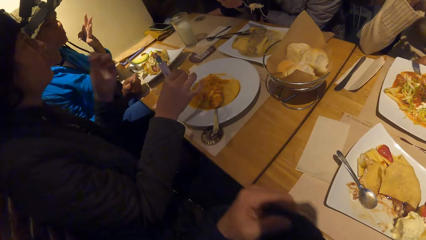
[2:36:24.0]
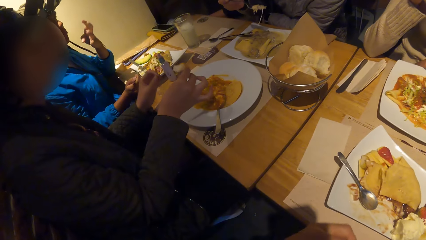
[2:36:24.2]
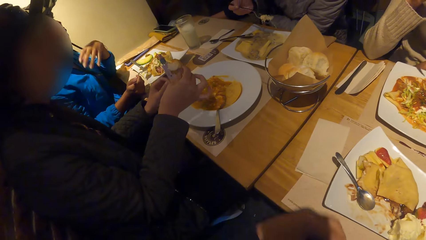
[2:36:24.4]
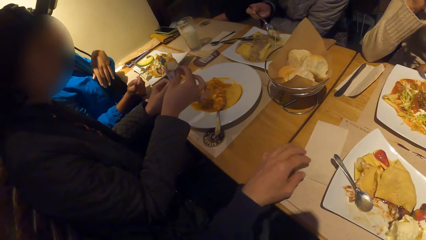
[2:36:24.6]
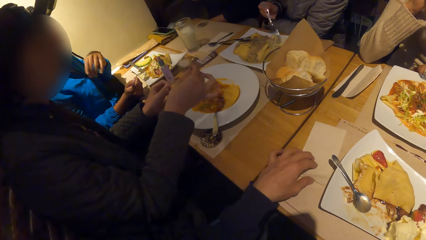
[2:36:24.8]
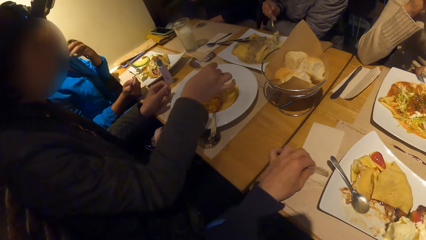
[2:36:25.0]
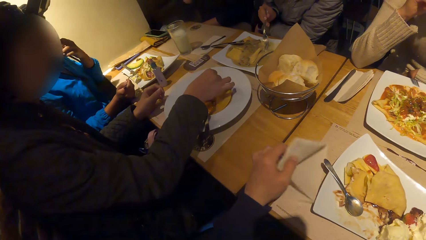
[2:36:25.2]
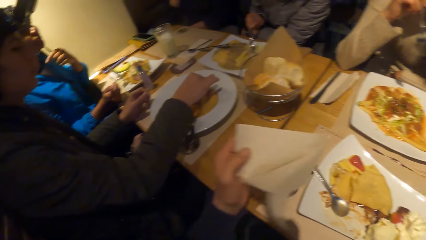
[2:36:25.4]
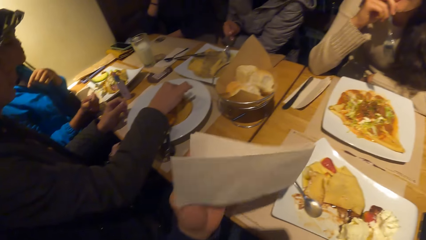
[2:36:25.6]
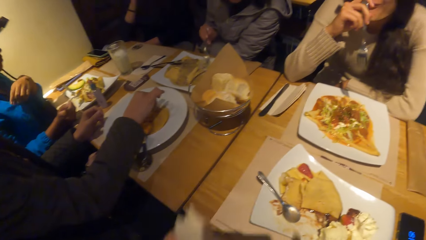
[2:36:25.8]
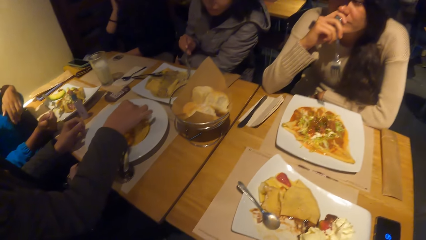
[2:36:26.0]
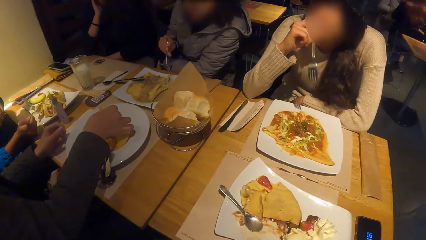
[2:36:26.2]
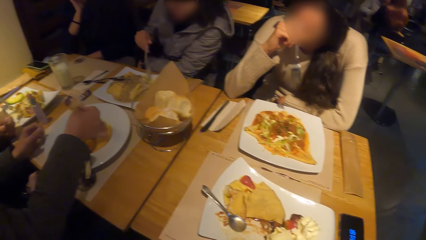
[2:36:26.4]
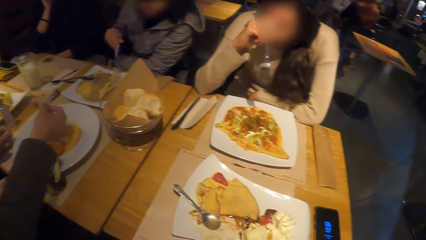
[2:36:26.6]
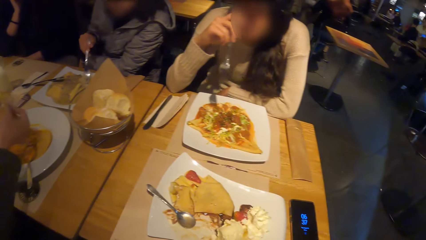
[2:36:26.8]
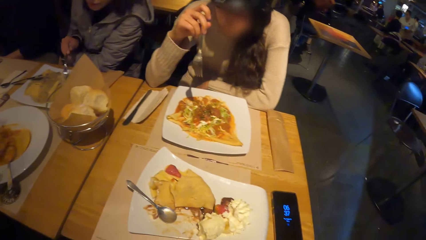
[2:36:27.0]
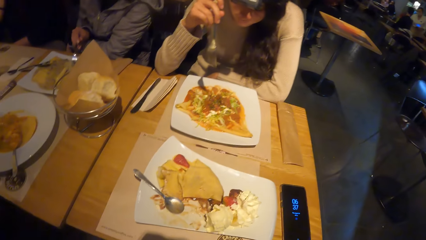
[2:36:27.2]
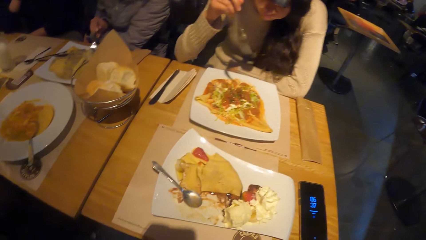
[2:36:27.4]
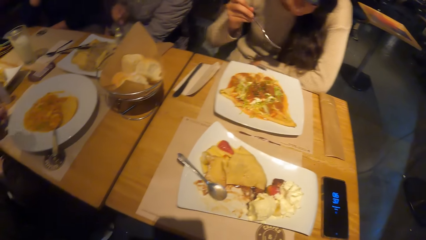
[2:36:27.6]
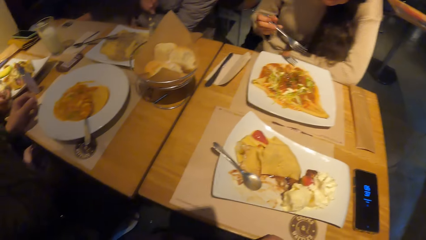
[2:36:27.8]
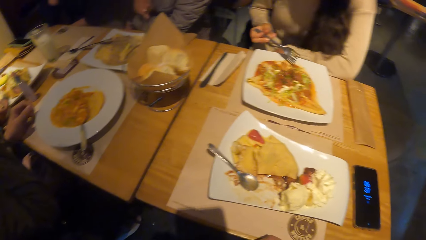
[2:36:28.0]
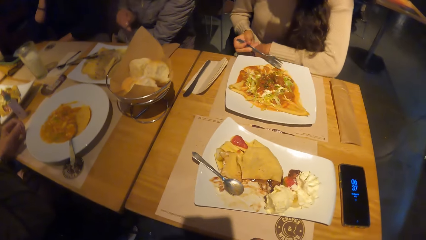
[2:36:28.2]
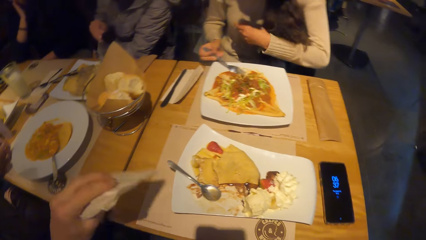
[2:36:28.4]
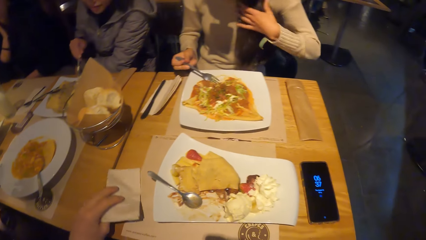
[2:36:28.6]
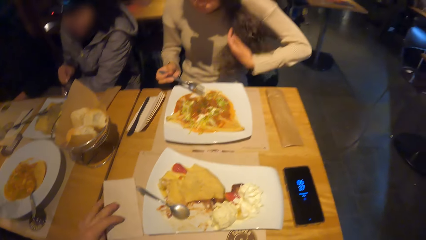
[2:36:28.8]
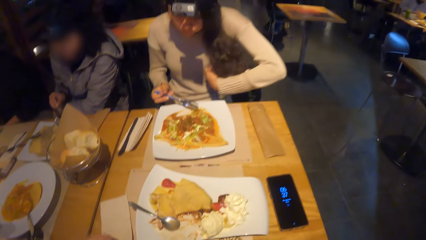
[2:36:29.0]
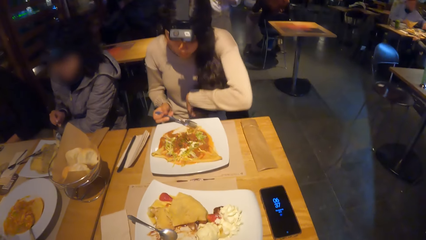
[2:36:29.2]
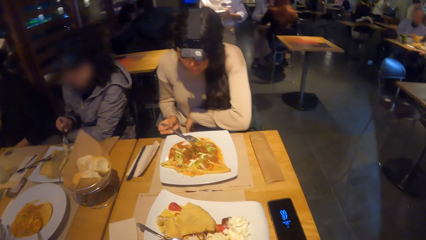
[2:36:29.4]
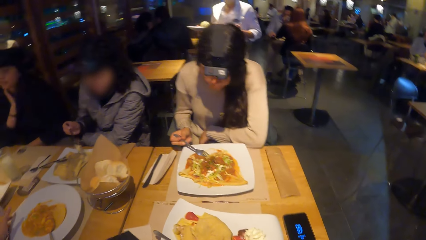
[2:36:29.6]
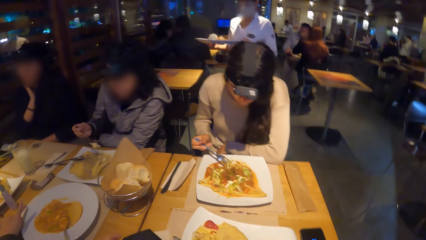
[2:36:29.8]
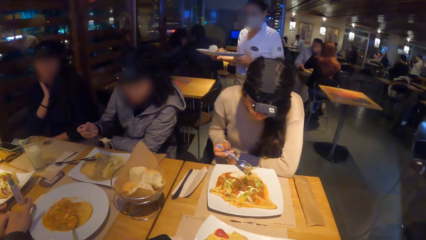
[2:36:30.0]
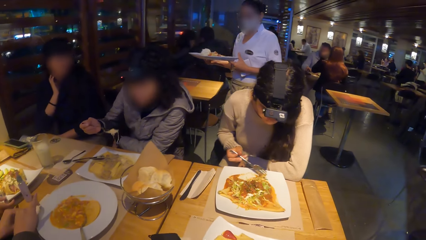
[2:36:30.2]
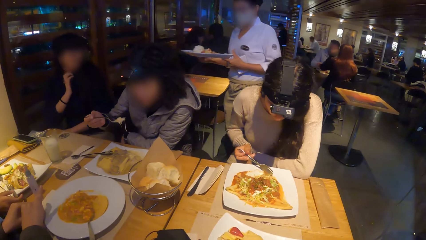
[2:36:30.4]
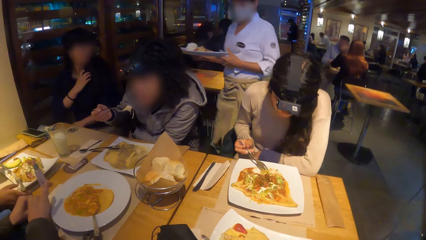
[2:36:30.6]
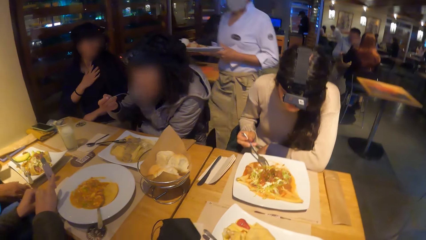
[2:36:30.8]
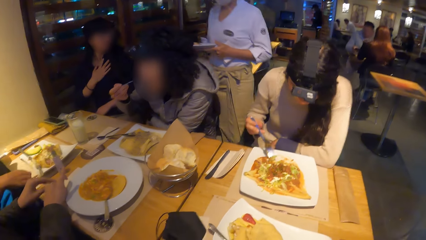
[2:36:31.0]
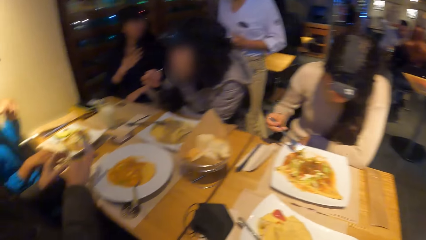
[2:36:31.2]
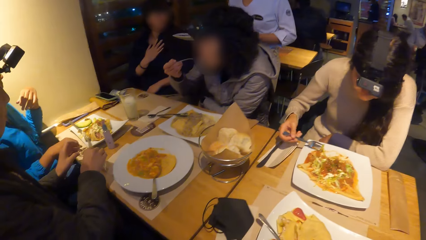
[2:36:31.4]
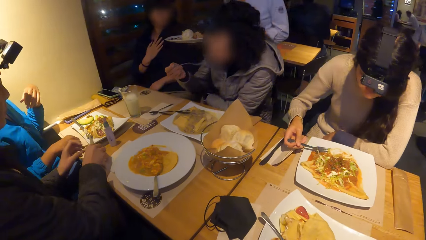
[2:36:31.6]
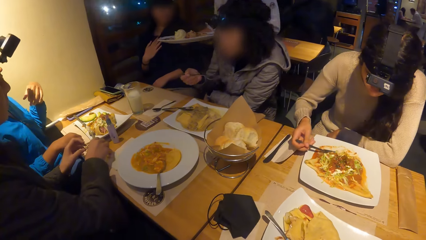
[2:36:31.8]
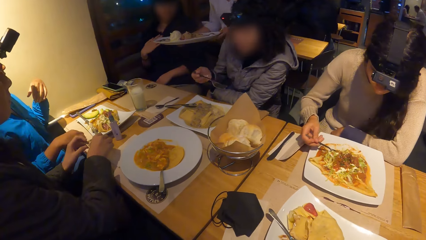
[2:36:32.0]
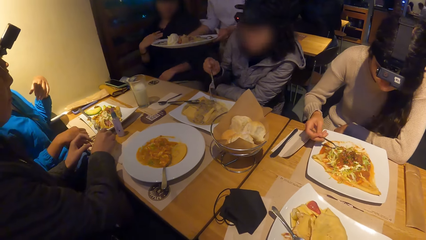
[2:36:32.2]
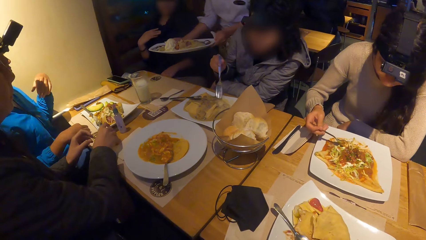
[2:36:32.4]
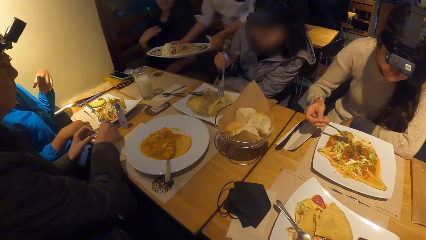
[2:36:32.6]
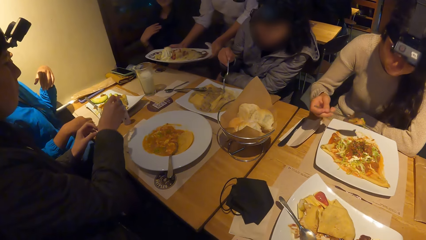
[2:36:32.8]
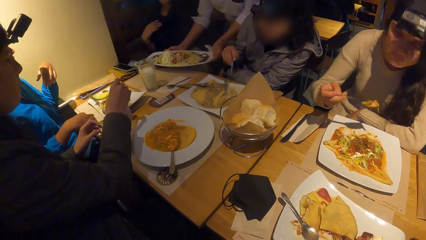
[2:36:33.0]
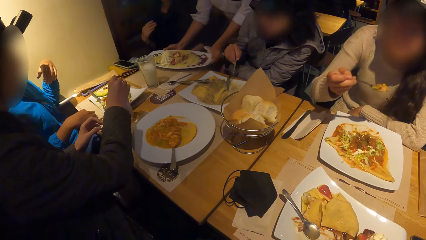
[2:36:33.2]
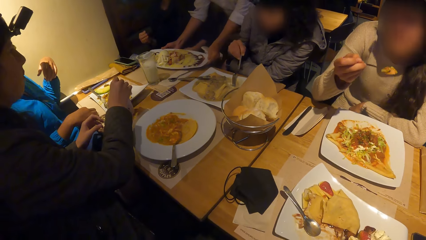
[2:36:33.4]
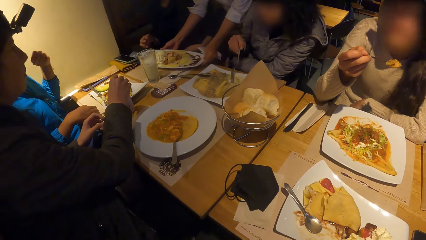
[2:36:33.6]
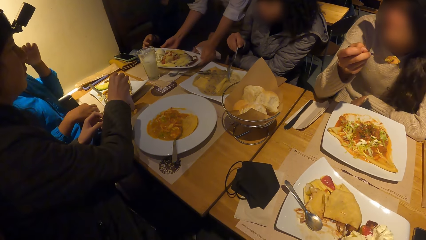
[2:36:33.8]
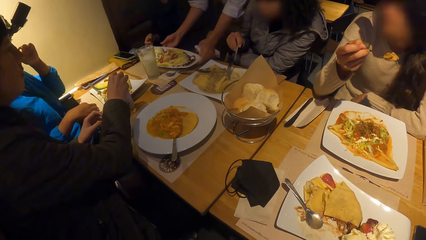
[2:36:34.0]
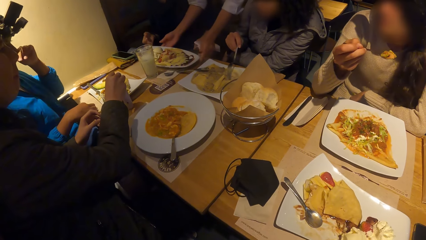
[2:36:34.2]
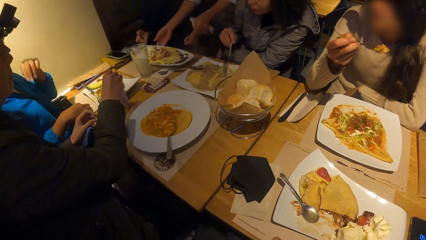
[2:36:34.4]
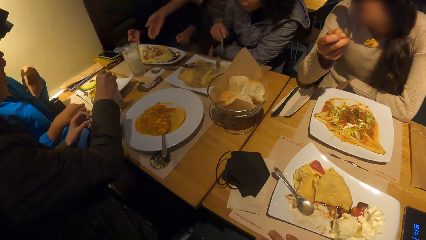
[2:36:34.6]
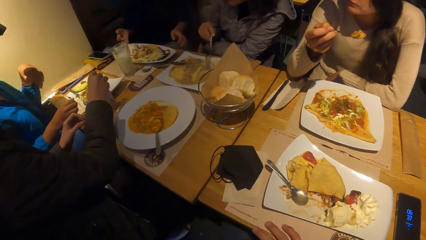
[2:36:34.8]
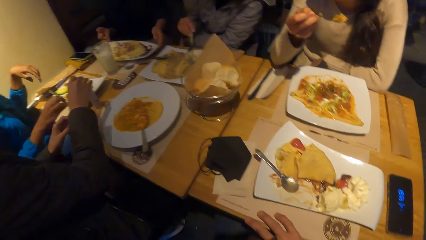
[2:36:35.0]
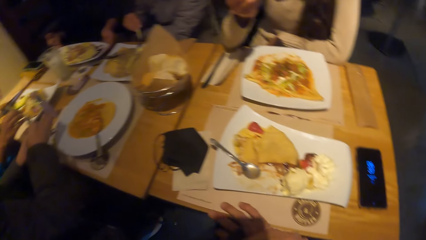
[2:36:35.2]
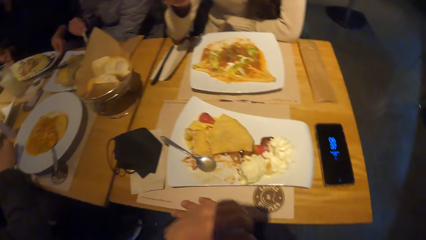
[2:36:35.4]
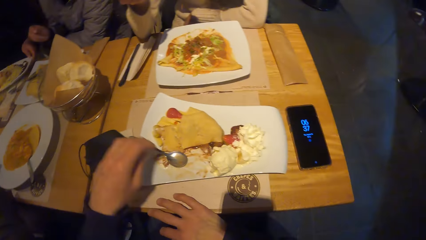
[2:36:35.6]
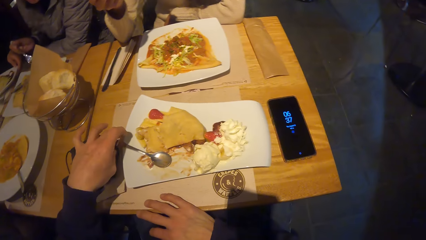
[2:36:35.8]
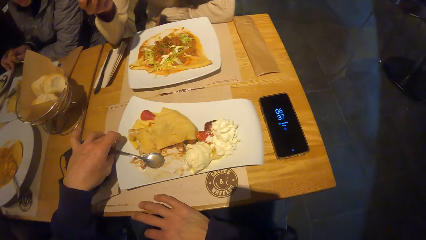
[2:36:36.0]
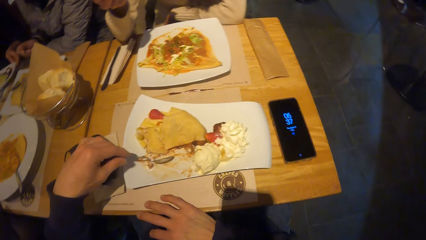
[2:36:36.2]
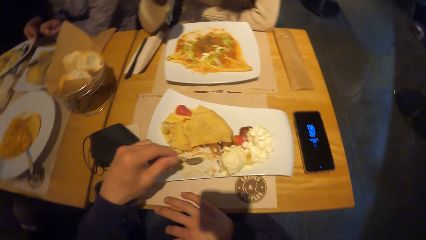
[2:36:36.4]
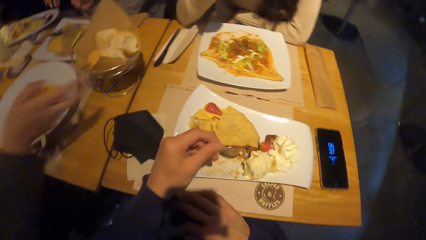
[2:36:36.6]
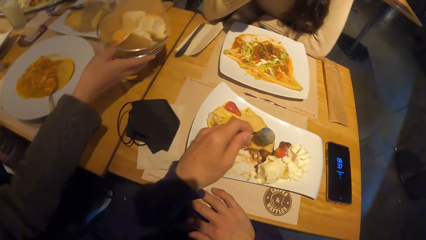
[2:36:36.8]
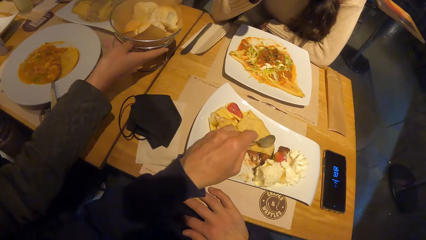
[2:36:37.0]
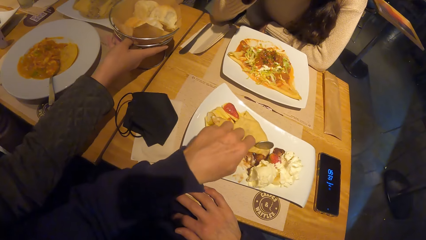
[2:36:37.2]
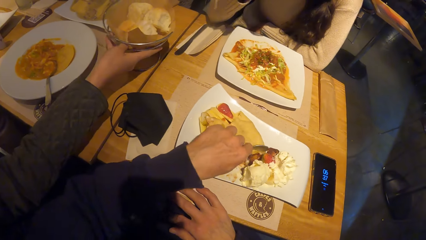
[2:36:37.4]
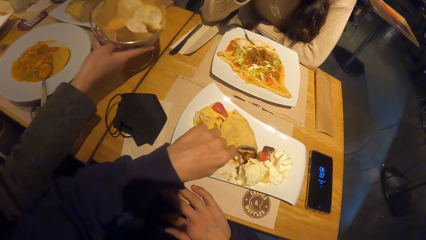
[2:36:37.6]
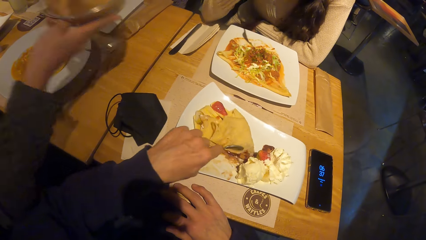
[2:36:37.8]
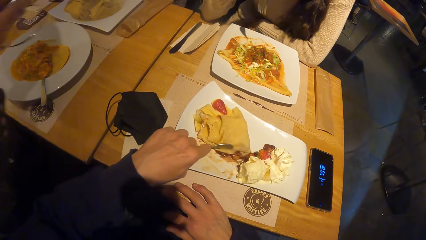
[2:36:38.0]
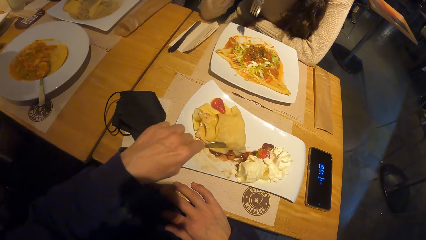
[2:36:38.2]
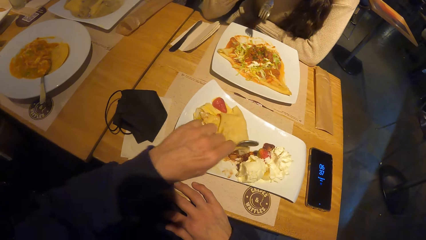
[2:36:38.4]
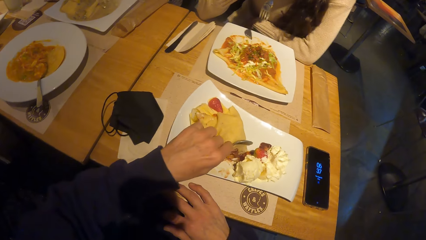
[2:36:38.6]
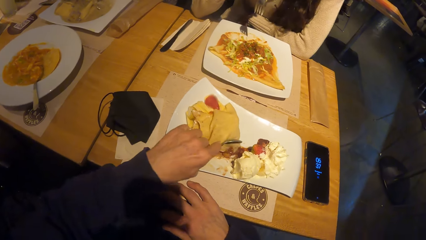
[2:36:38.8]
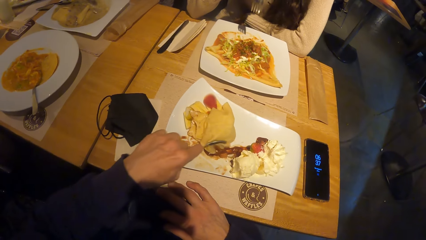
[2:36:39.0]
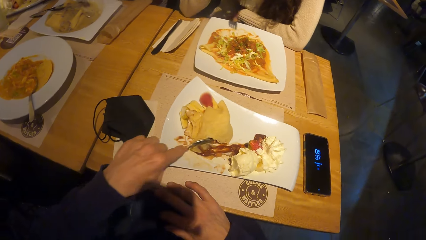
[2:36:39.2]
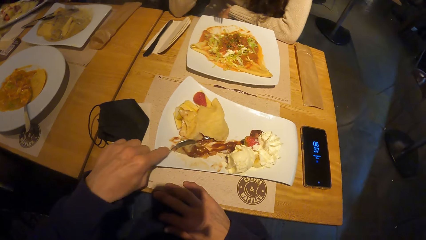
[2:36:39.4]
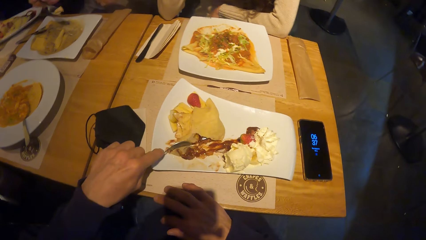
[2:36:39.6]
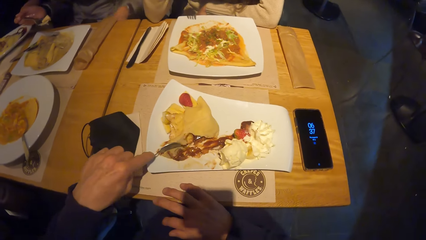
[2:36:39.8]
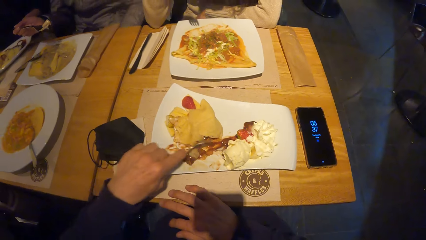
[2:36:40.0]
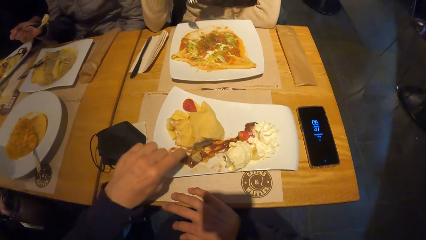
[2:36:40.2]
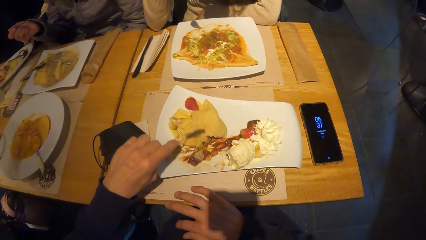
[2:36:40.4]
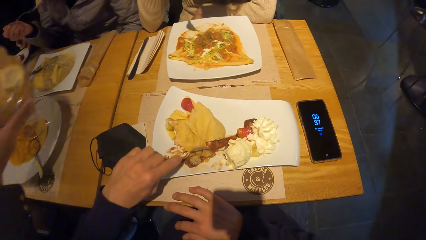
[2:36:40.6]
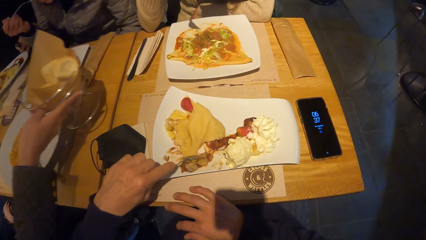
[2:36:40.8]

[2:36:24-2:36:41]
The camera wearer picks the nose mask from the table with his left hand. He holds the mask with the left hand. He picks the paper from the table with his left hand. He holds the tissue paper. He drops the tissue paper on the table with his left hand. The woman eats tacos with the spoon in her right hand. Another woman drops a plate of taco with both hands on the table. She holds the plate of crepes. The camera wearer picks up the spoon. Another woman picks the bowl of bread from the table with her right hand. A person holds the table rack.
